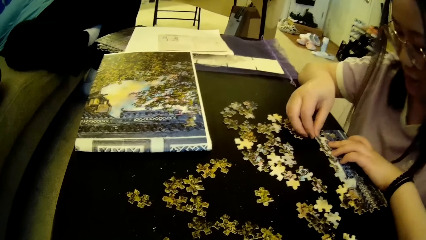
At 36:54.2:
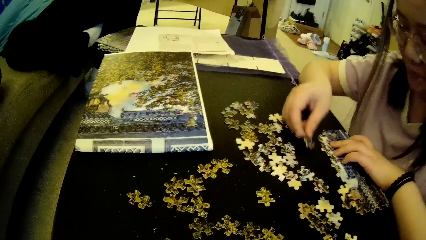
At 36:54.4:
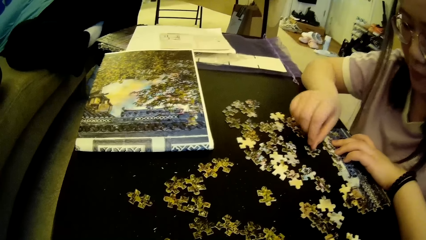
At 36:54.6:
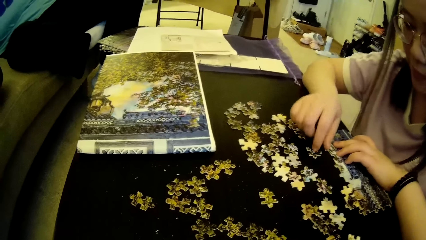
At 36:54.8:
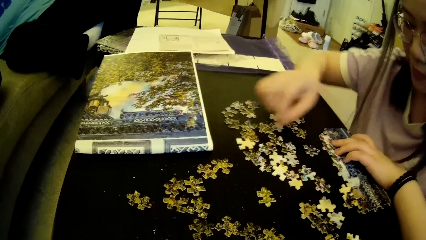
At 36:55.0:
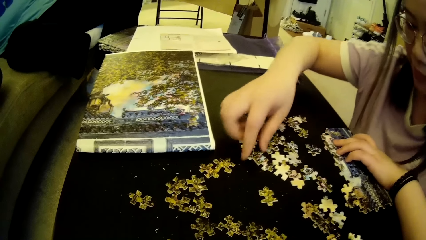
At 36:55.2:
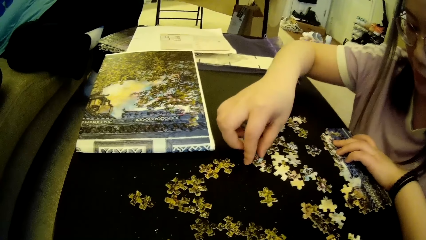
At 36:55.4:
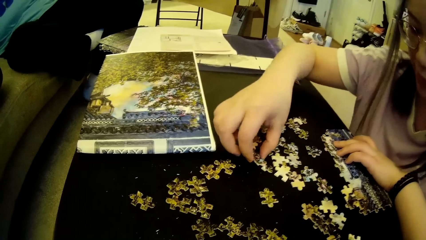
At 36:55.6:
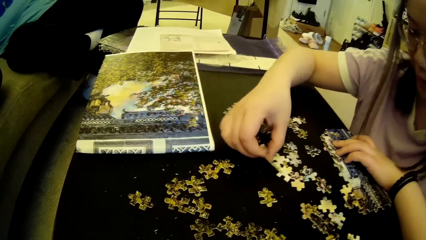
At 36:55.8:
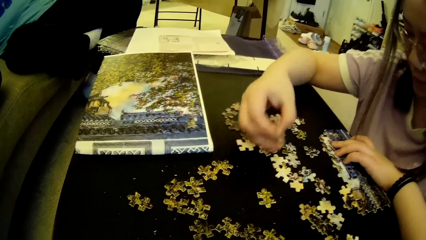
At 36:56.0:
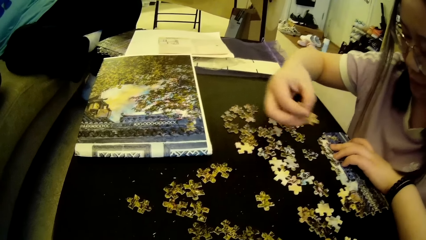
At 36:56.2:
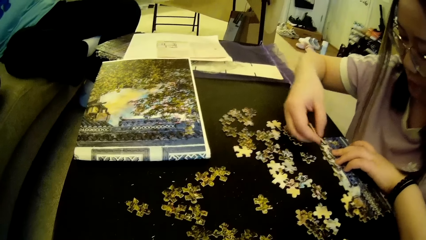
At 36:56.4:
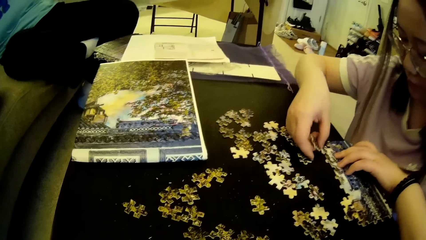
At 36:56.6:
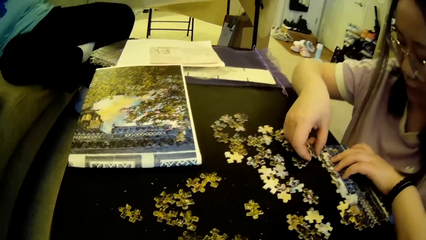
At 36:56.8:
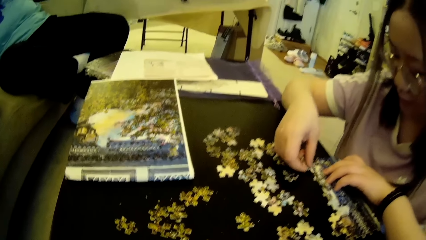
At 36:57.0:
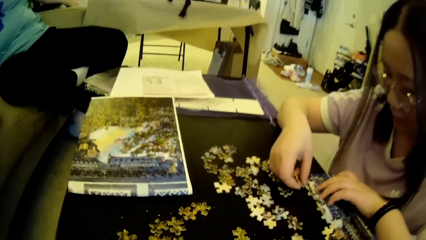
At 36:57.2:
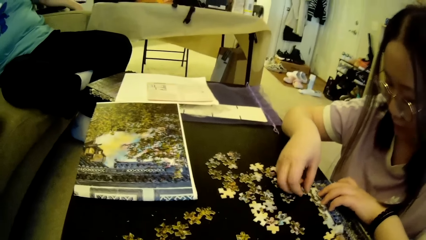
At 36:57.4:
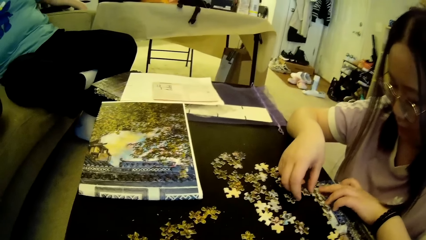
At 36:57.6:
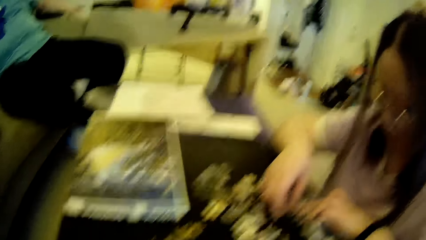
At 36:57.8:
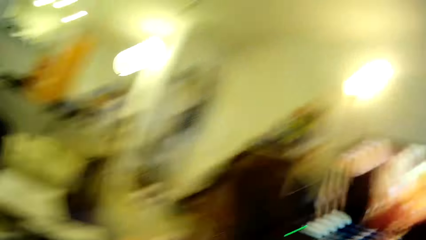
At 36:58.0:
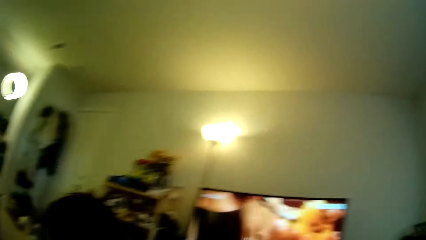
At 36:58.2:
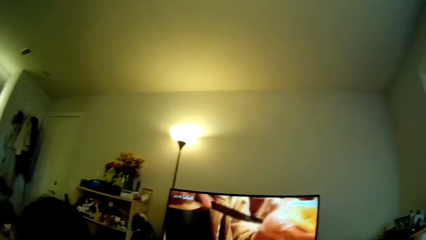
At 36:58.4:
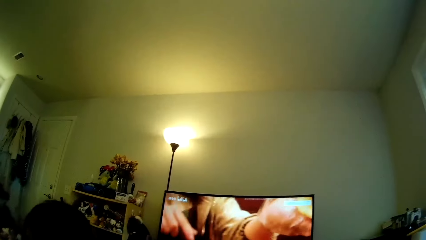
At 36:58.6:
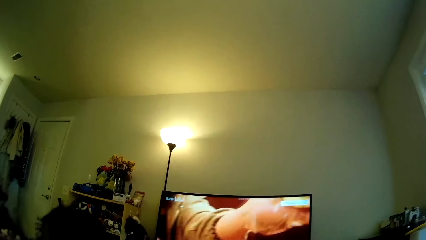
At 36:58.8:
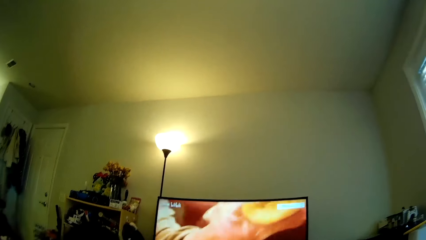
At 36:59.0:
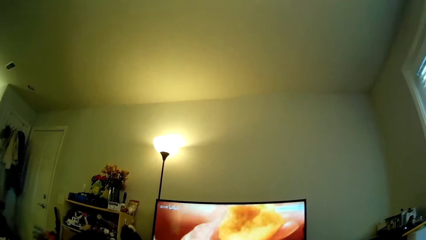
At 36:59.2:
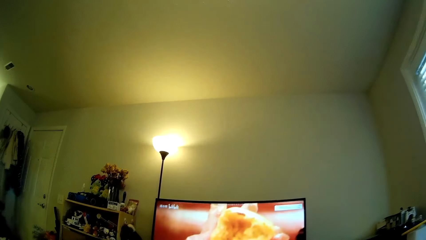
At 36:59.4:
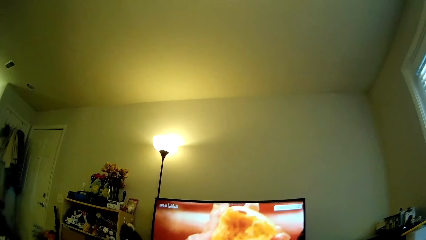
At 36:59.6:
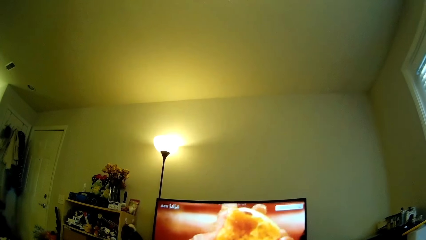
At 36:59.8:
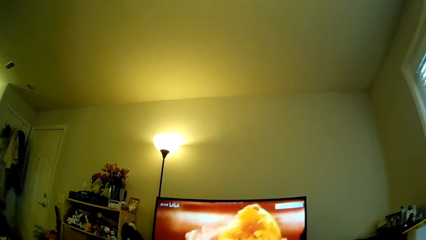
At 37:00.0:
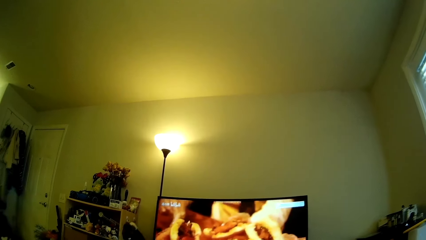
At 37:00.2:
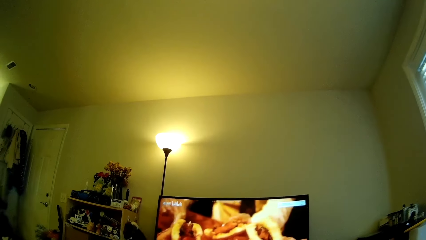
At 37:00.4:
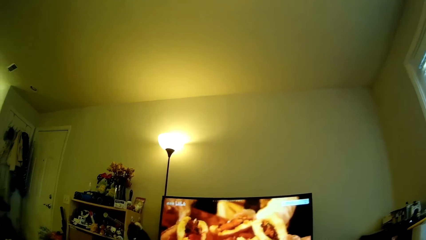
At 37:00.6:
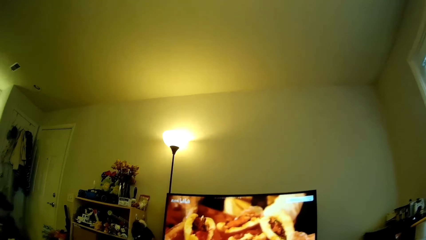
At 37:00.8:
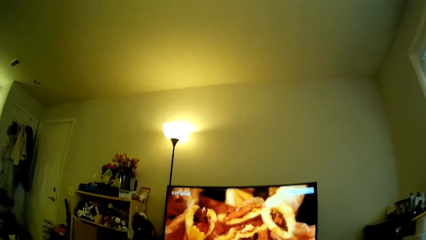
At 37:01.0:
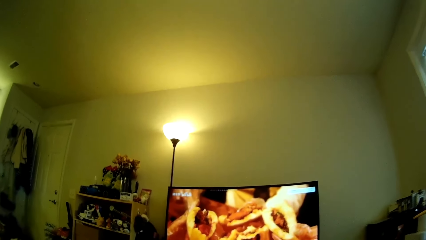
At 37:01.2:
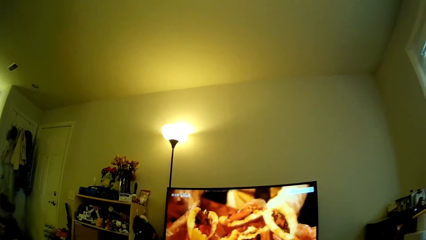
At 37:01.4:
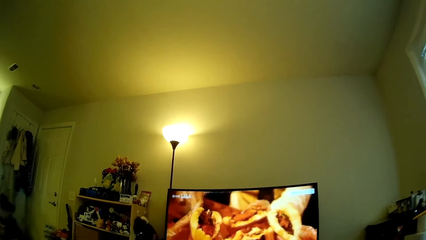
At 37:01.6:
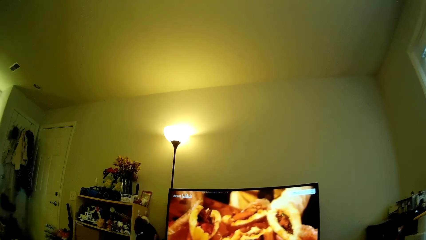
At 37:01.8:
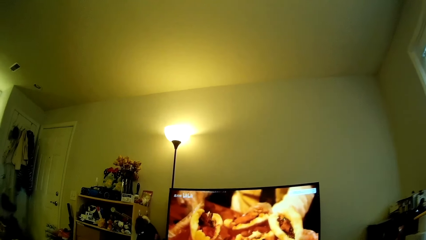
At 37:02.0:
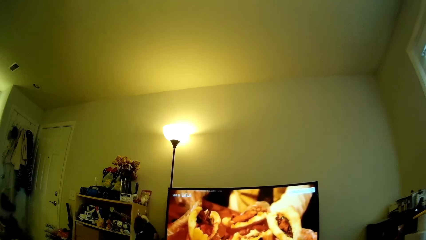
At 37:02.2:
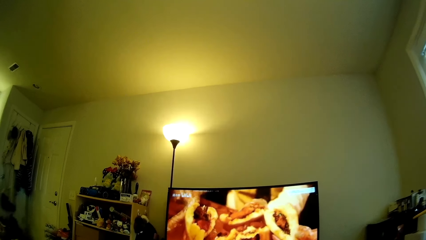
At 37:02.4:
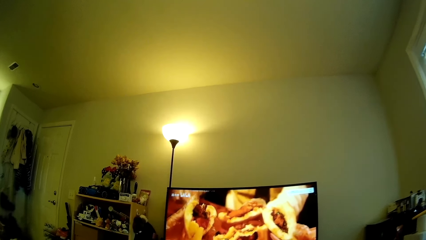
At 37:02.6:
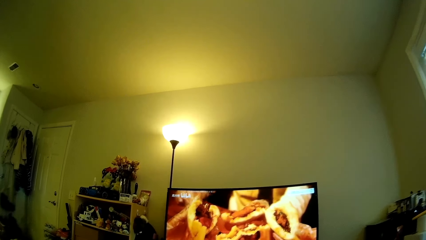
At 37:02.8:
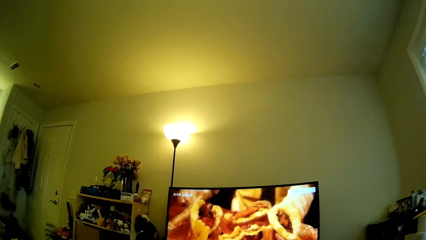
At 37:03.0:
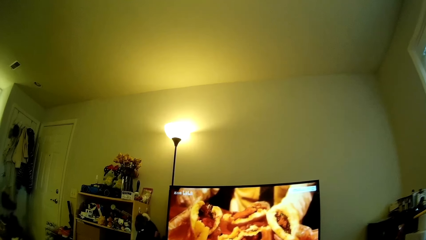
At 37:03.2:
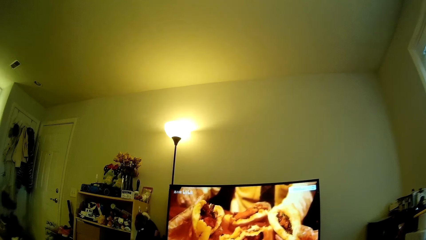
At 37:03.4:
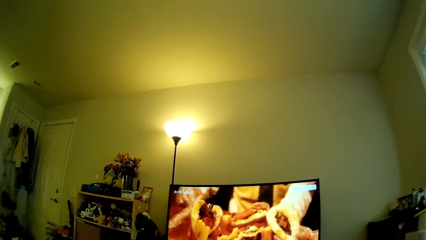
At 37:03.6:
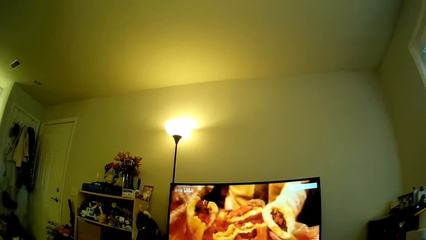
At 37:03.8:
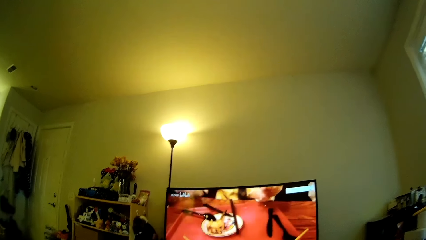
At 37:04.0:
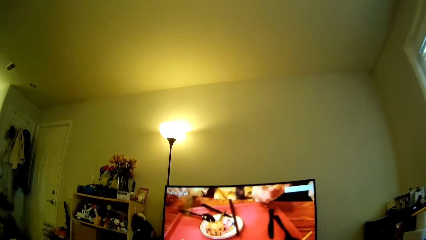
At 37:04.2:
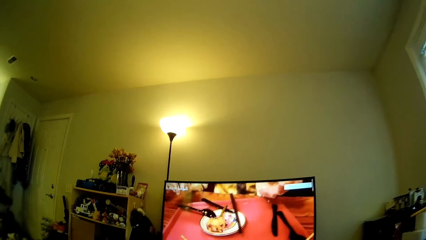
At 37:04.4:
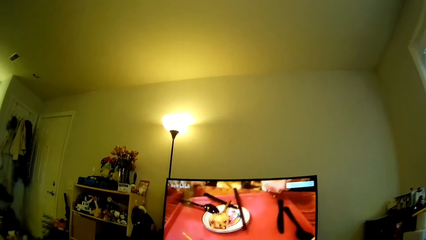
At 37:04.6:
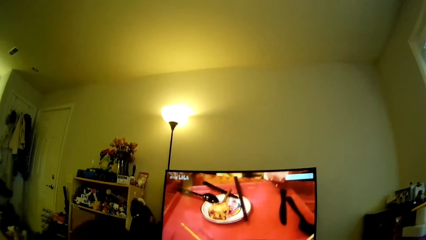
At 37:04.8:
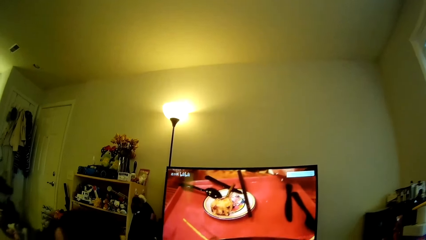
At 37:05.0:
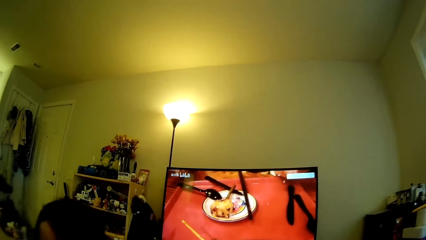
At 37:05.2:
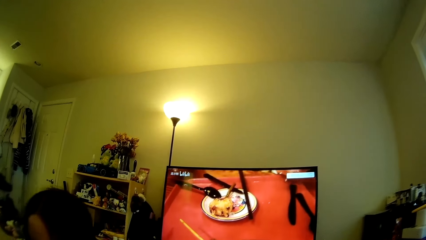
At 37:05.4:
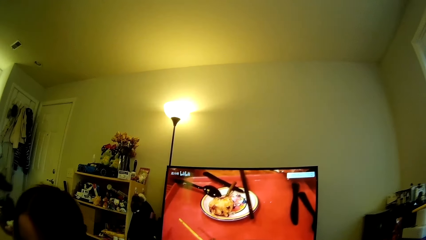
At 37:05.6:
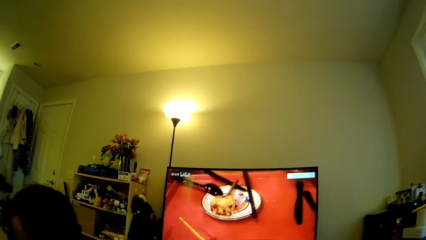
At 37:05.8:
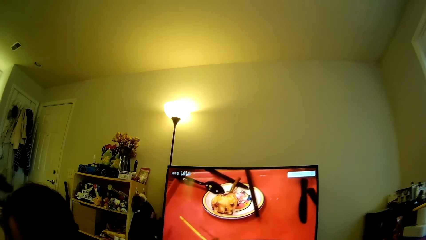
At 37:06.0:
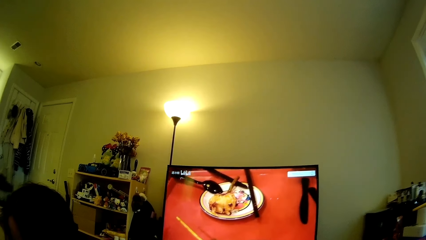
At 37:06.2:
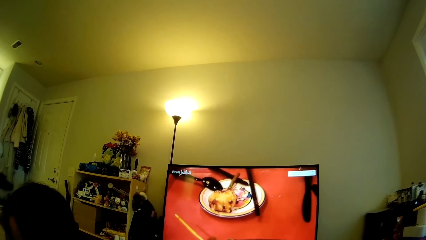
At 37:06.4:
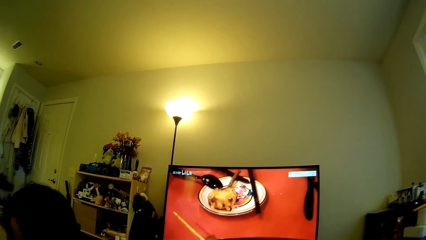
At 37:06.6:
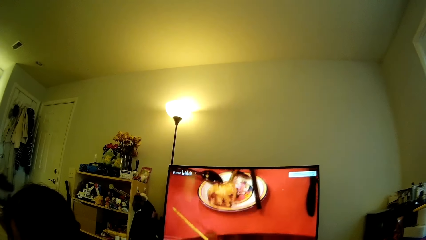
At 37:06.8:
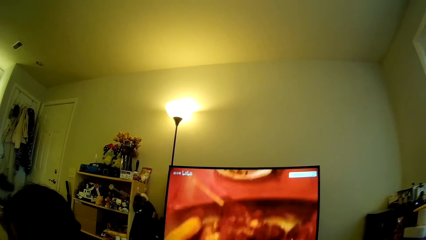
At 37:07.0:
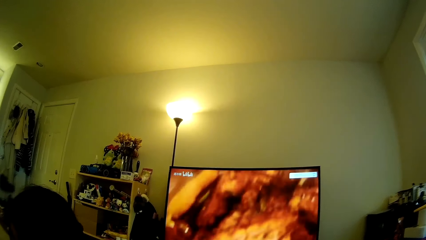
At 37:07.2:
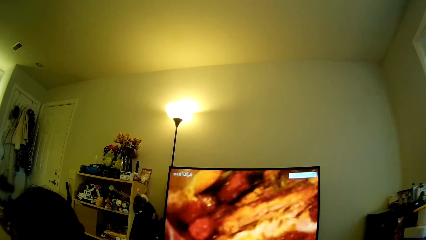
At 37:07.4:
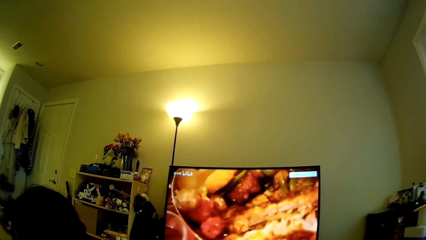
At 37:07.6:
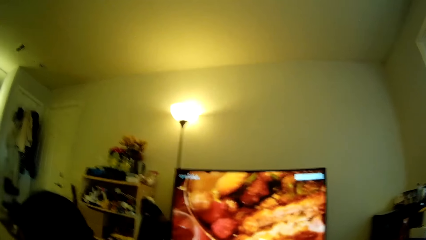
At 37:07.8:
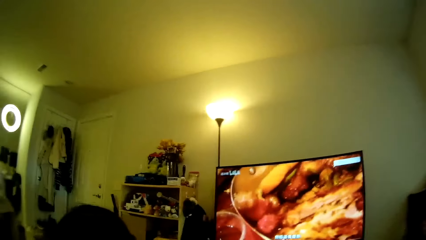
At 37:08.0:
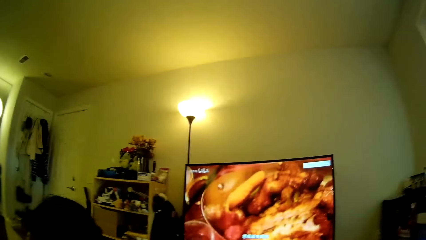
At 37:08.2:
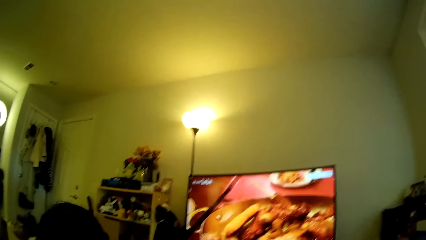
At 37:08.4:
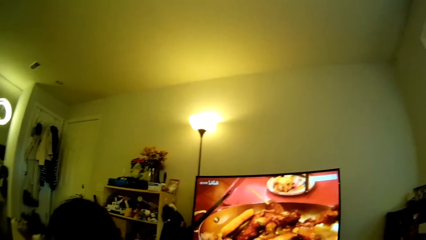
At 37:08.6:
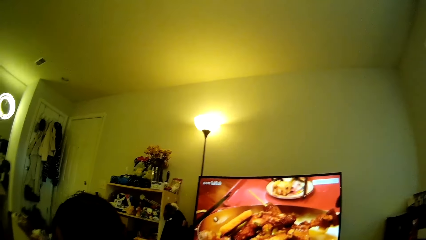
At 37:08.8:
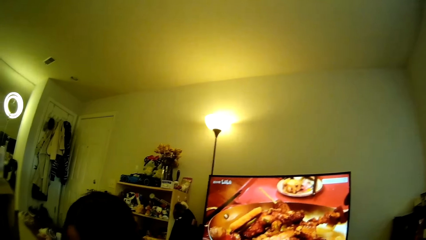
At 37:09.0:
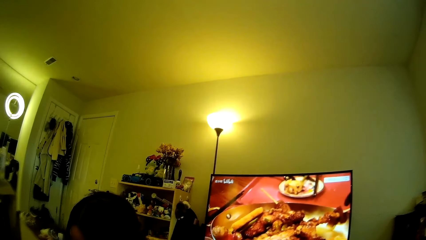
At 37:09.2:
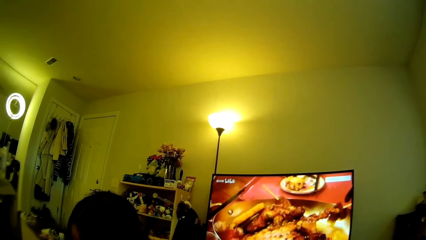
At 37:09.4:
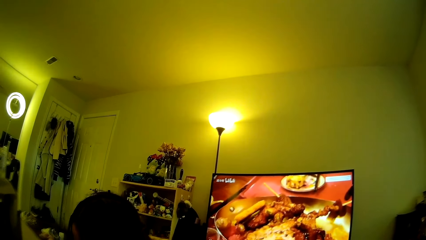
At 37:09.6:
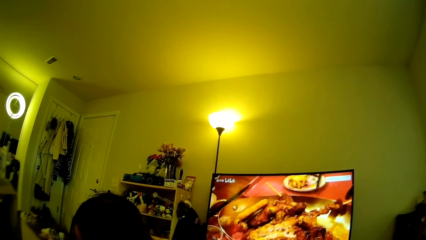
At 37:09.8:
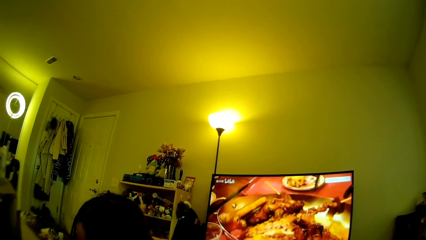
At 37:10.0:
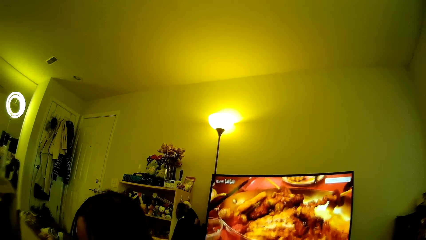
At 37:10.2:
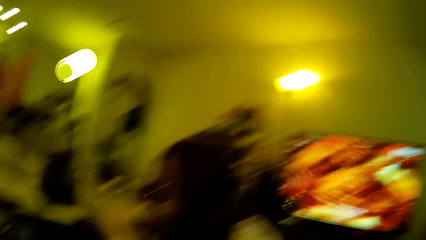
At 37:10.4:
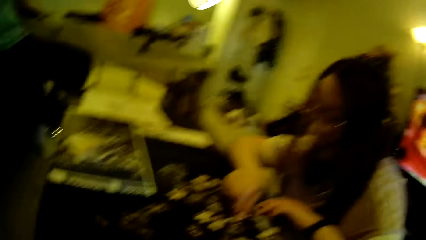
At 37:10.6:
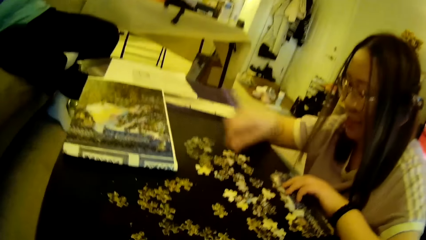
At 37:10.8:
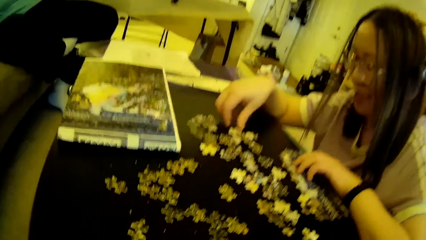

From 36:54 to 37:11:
The lady fixes the model pieces. The camera wearer looks around. They look at the computer. They look around.
